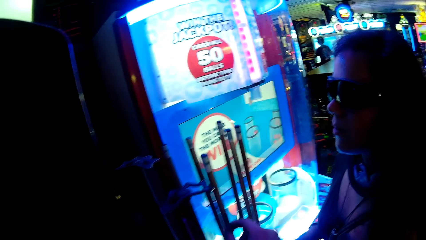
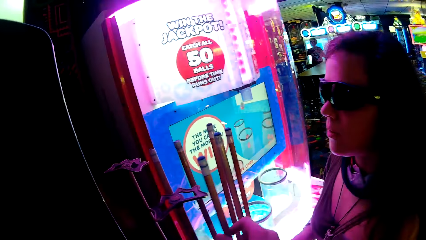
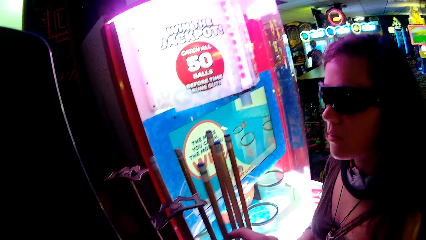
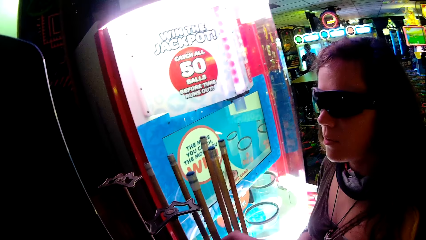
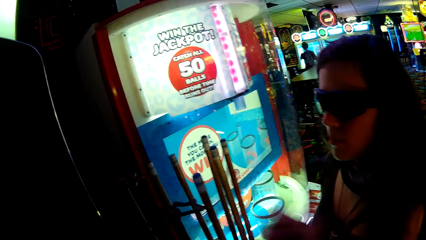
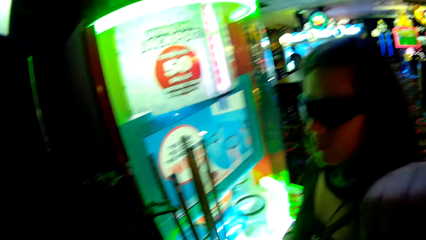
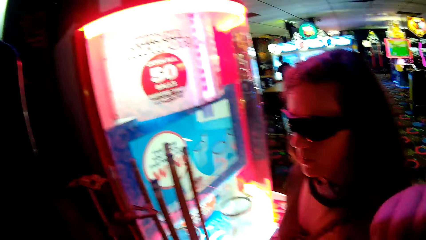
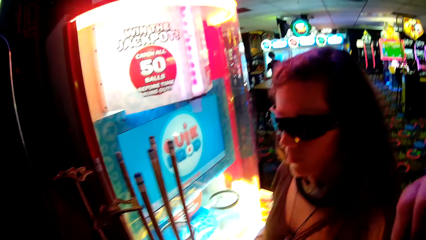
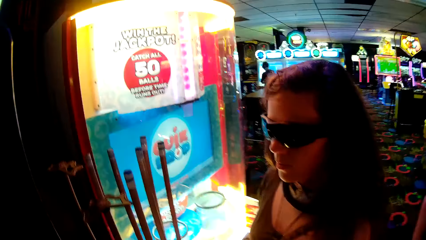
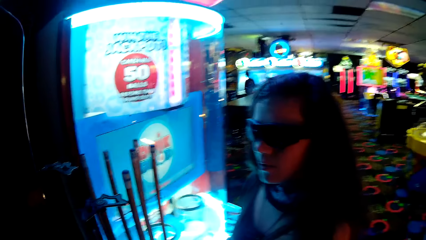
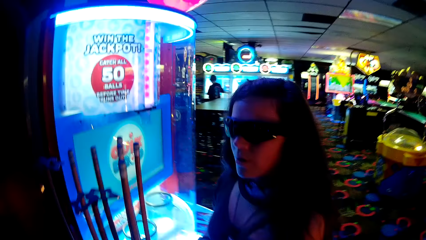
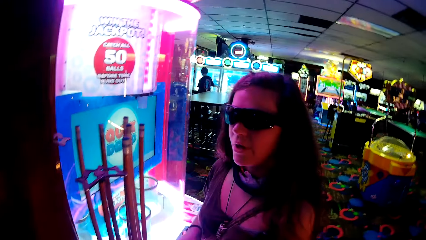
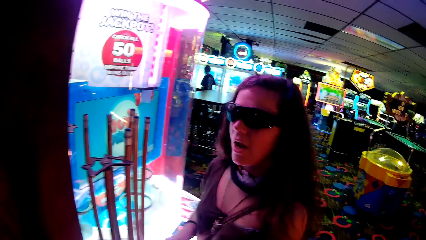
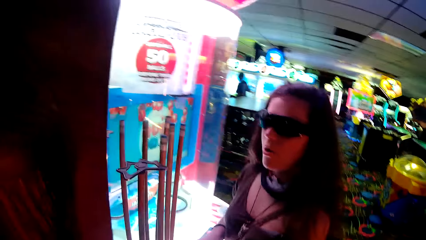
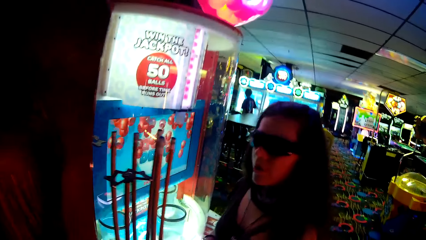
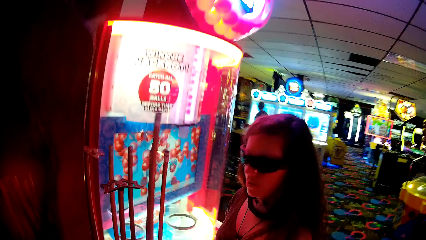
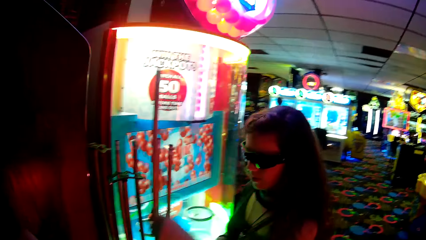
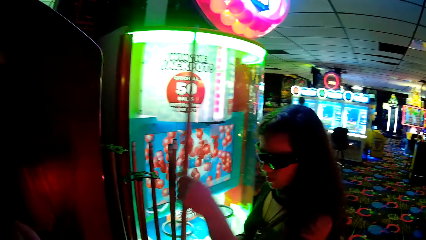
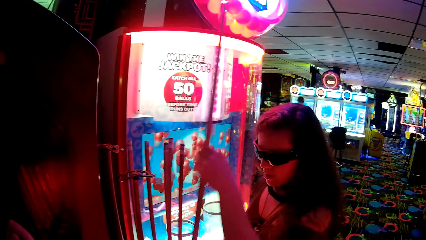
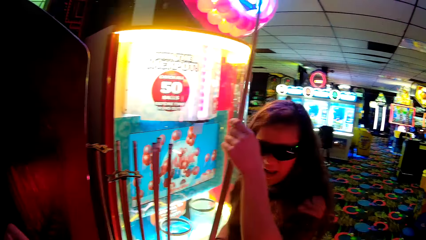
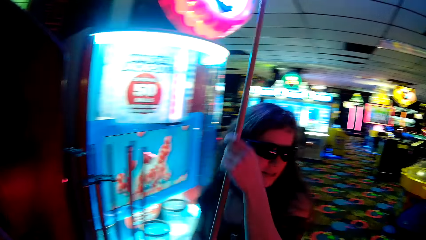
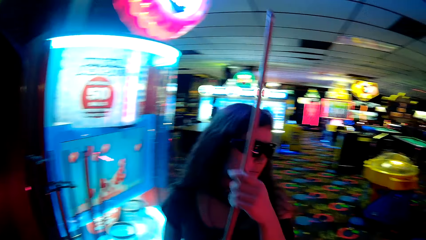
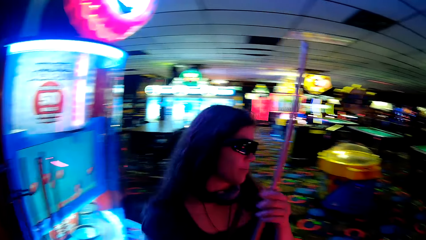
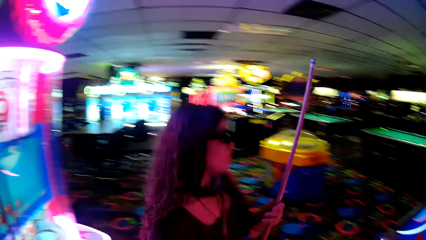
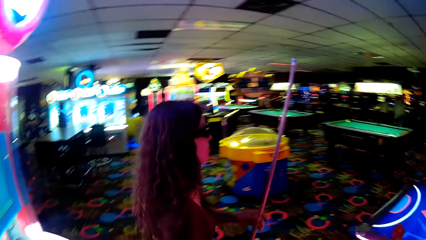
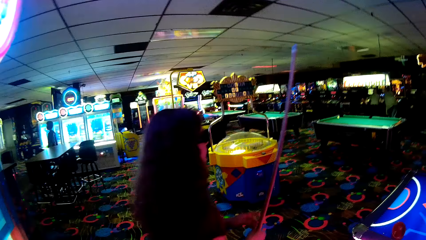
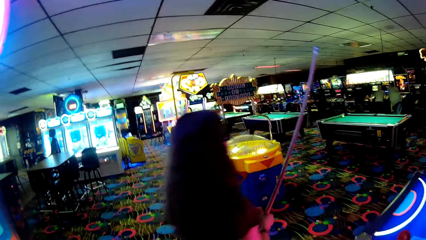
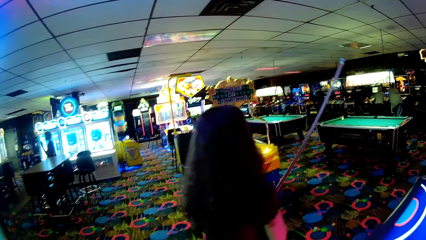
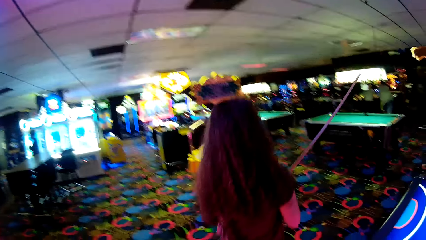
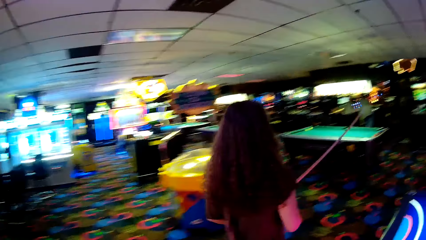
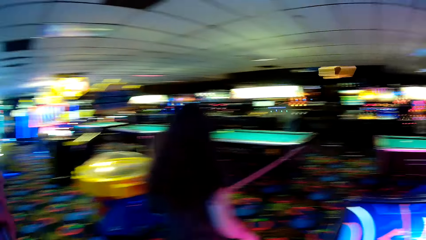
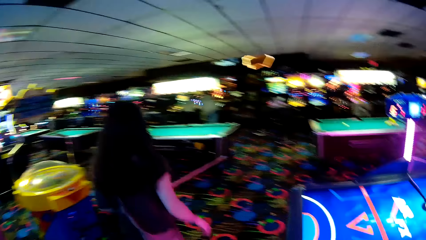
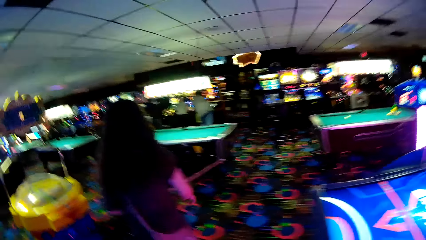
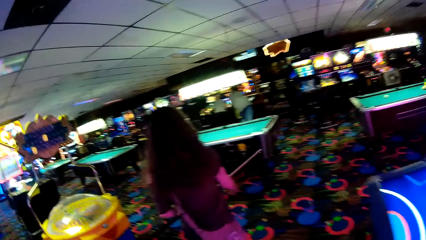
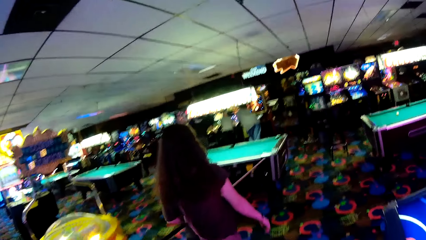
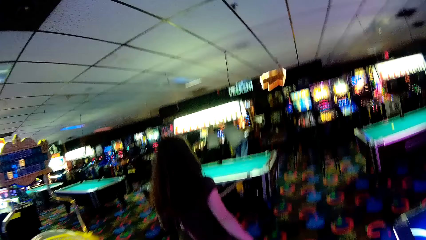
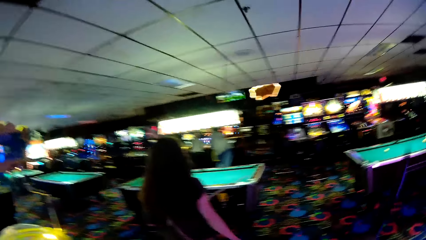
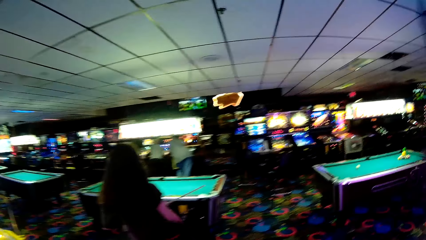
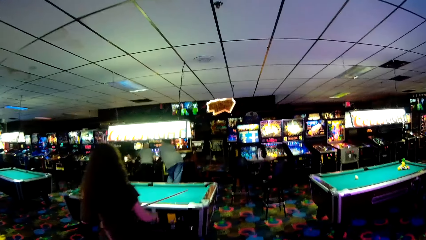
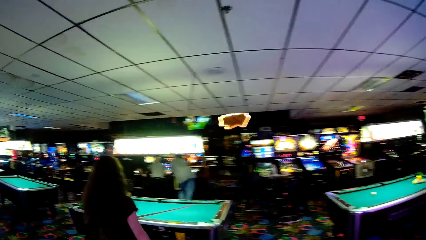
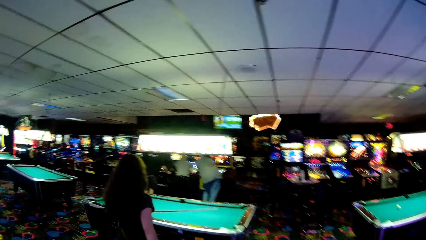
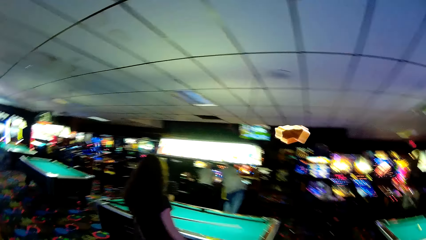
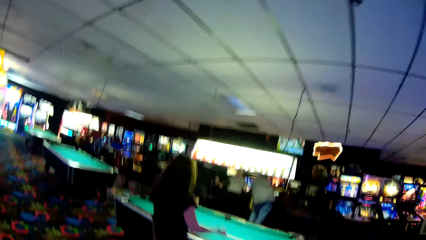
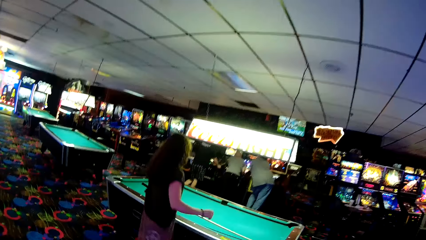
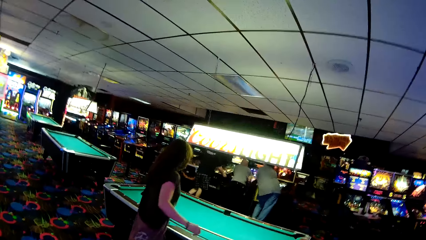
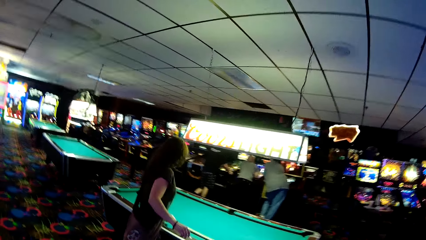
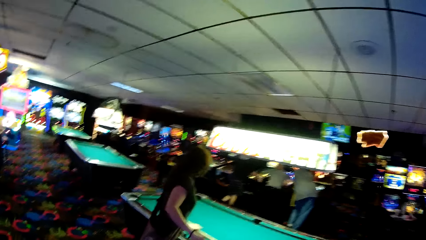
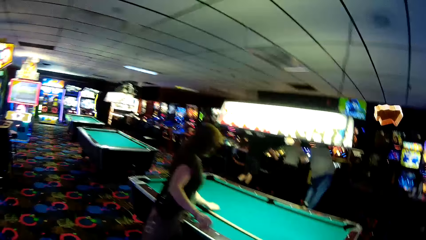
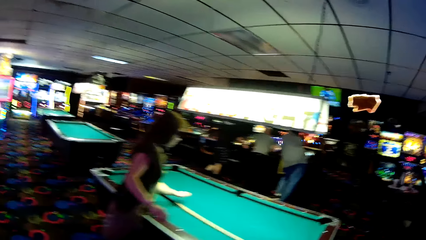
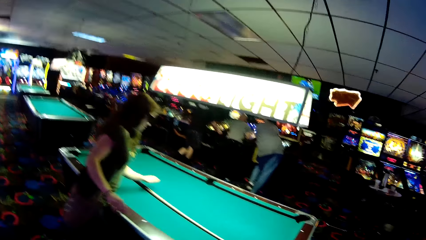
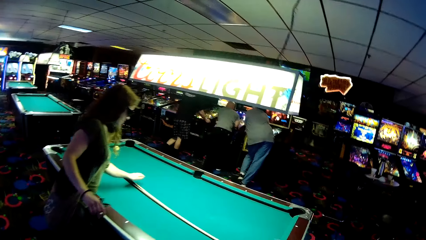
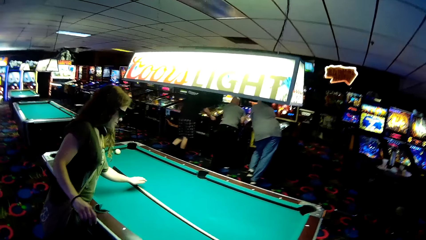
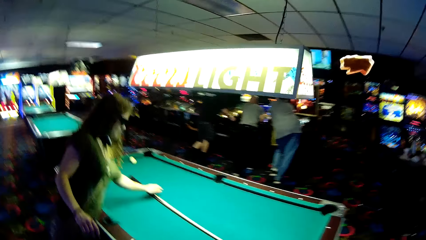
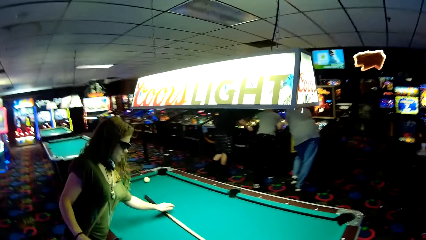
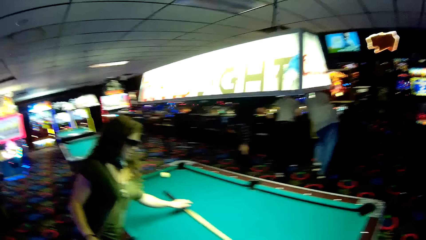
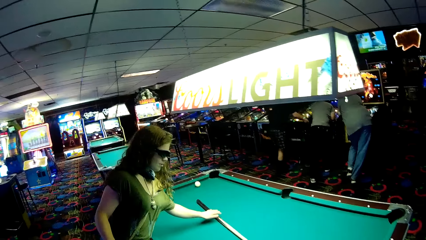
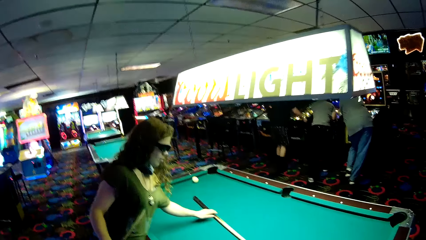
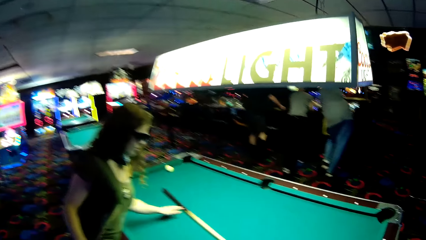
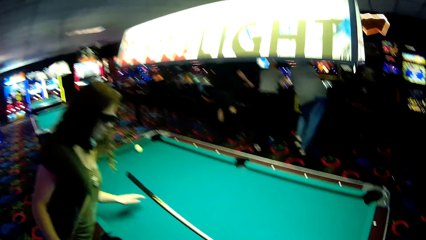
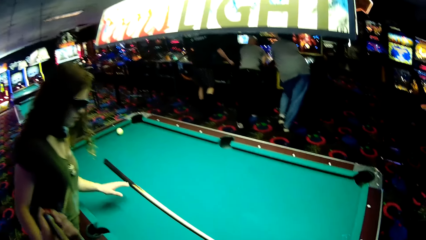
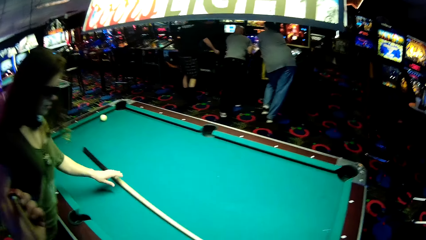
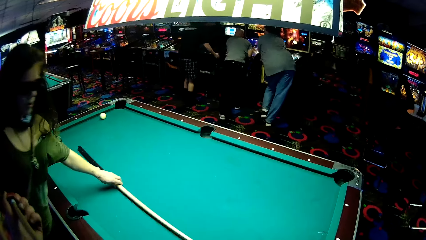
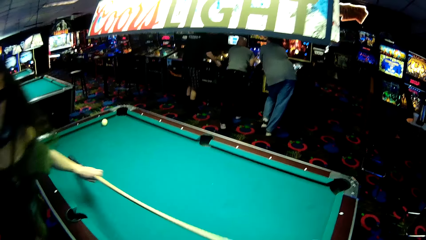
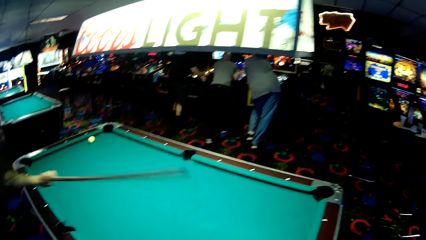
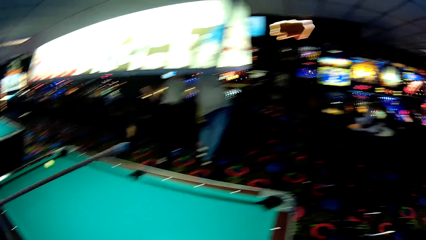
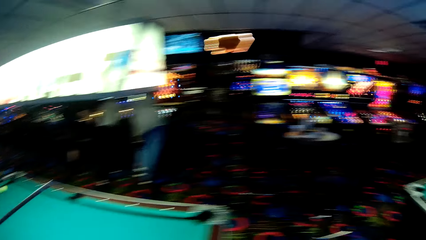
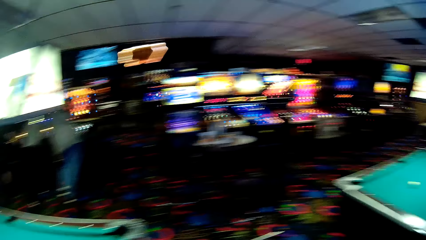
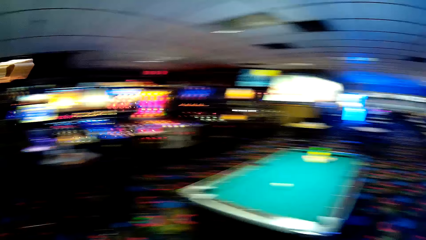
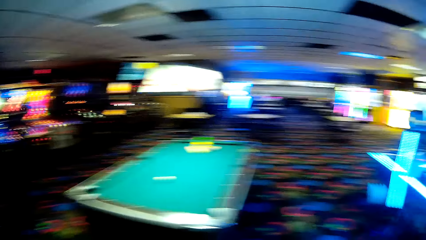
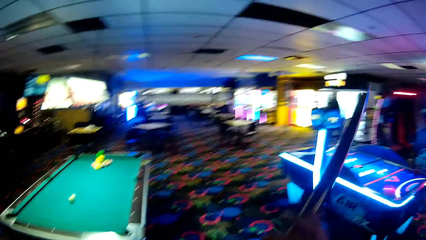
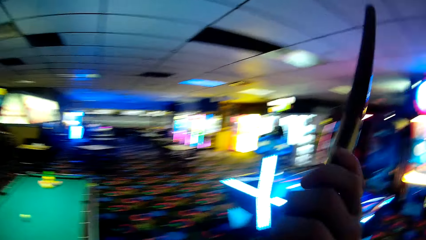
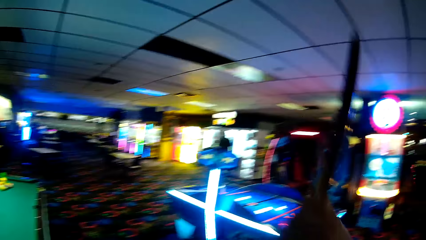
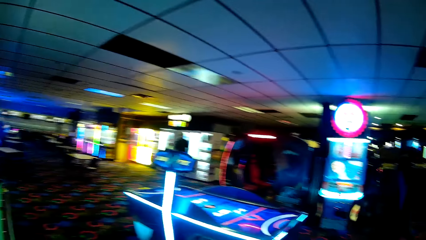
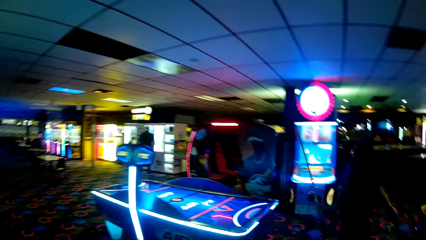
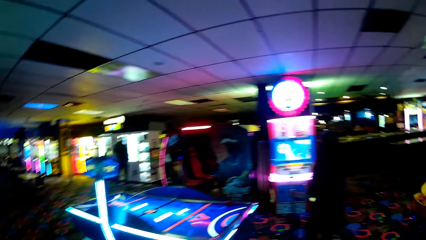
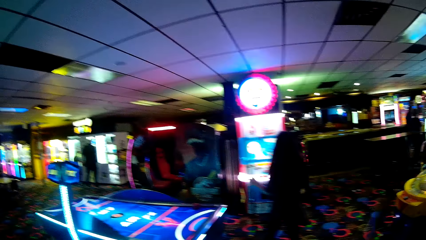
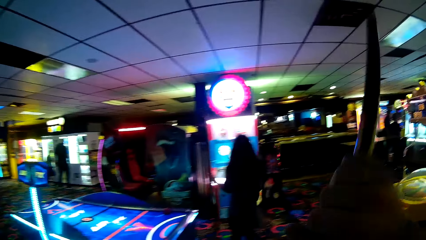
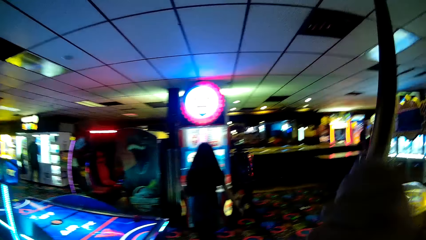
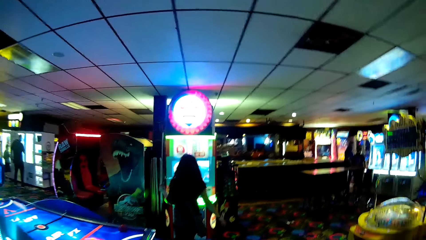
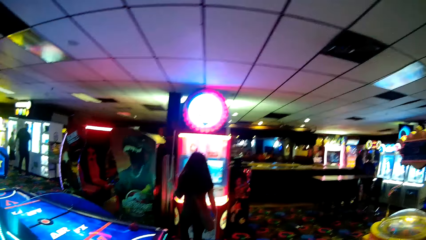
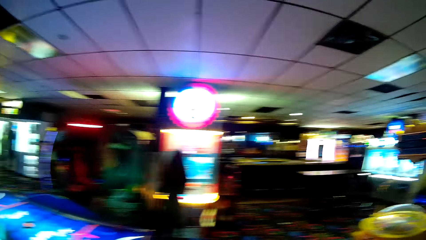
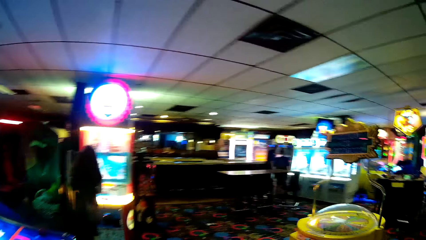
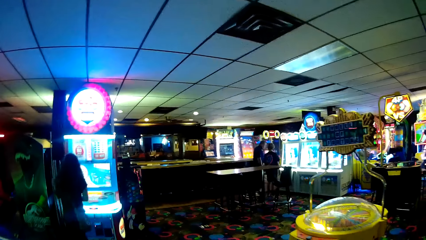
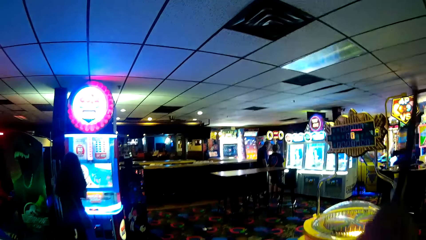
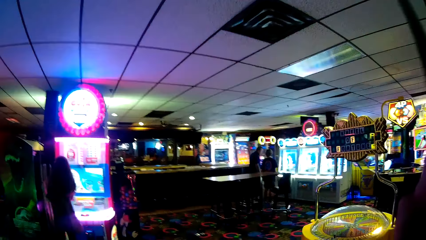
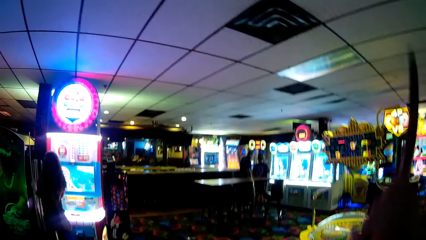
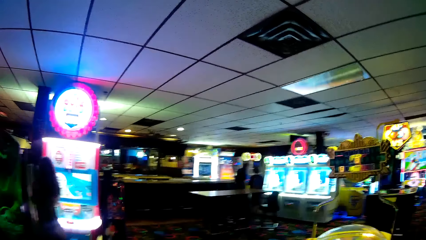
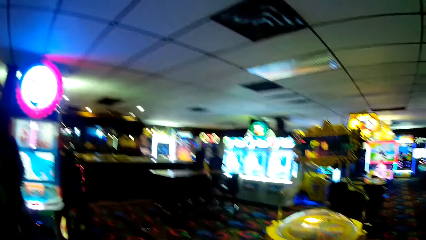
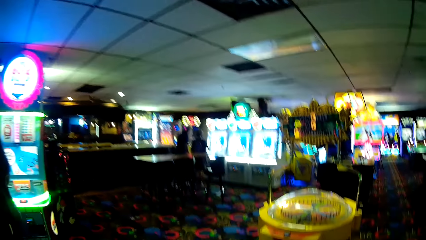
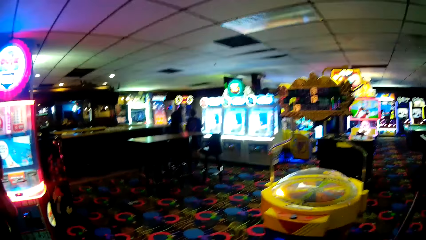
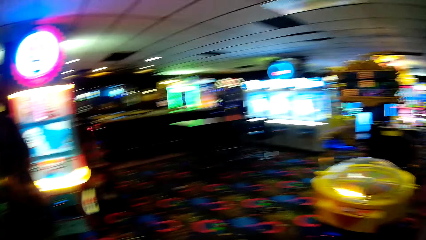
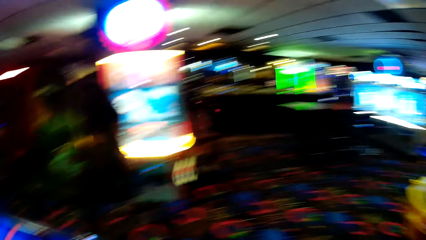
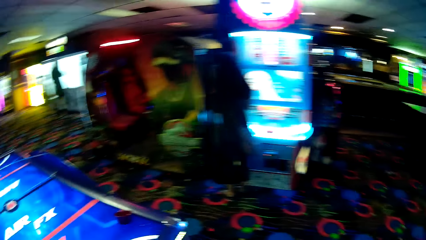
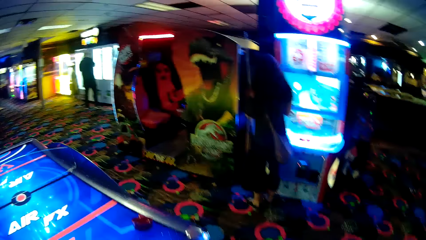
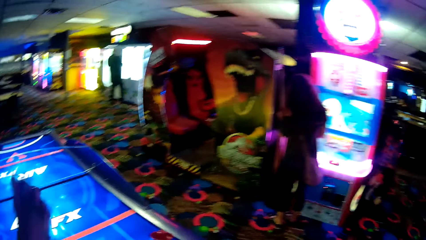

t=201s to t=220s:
The camera wearer touches a pool stick. They pick up pool sticks from the floor. A lady picks up pool sticks from the floor. The lady walks around a casino. The camera wearer walks around the casino. The lady puts down a pool stick on a pool table. The lady picks up the pool stick from the pool table and walks around. The camera wearer walks around the casino.
